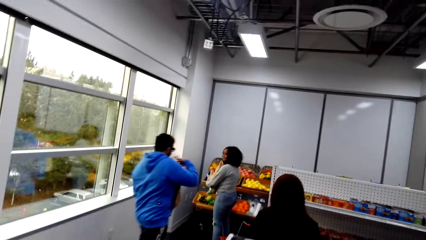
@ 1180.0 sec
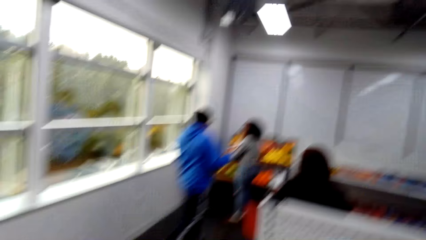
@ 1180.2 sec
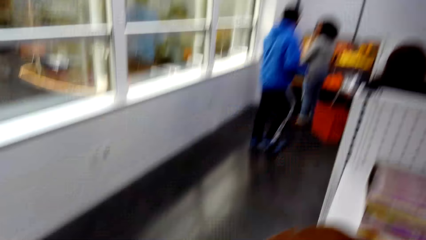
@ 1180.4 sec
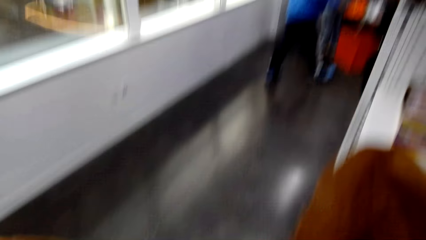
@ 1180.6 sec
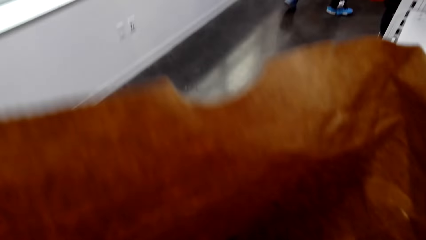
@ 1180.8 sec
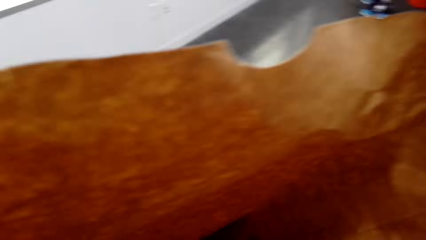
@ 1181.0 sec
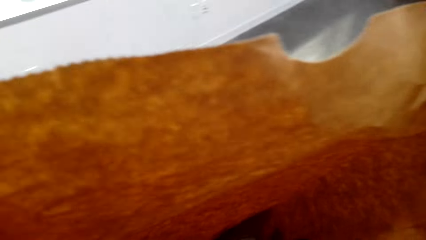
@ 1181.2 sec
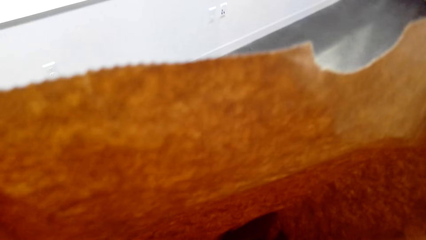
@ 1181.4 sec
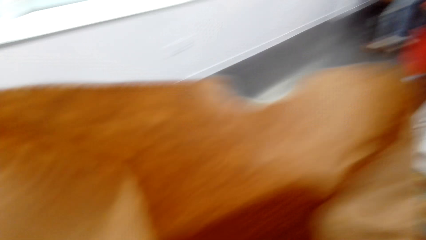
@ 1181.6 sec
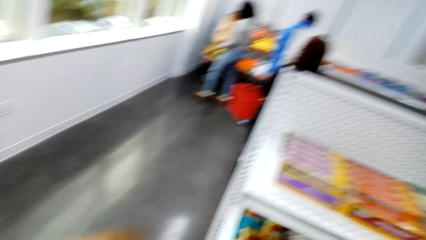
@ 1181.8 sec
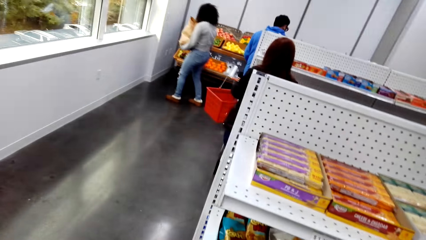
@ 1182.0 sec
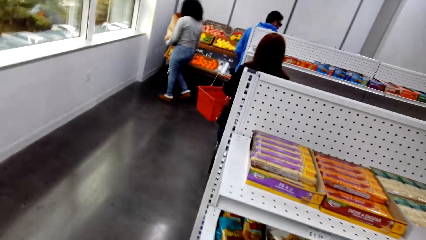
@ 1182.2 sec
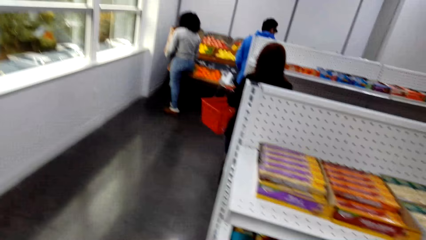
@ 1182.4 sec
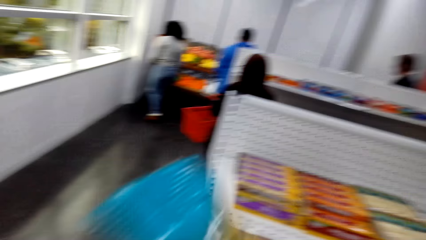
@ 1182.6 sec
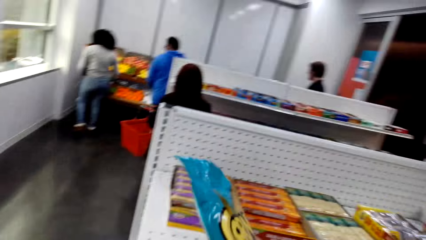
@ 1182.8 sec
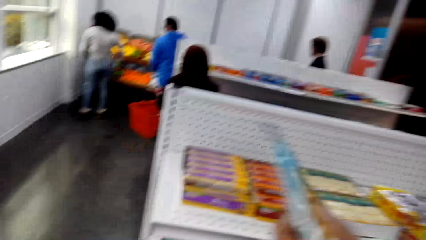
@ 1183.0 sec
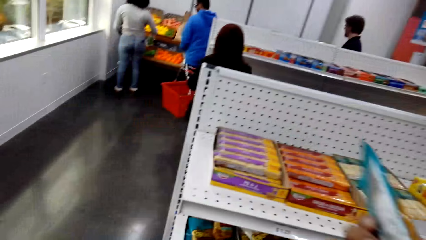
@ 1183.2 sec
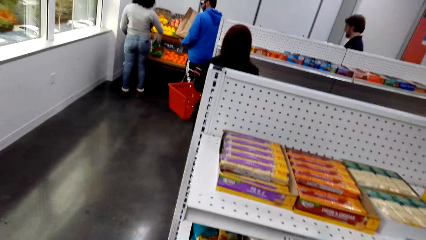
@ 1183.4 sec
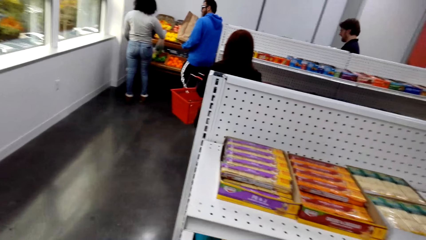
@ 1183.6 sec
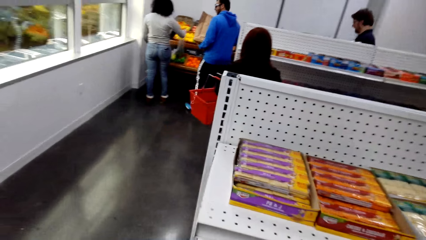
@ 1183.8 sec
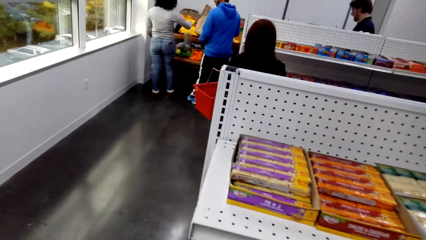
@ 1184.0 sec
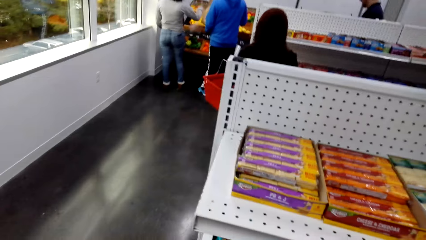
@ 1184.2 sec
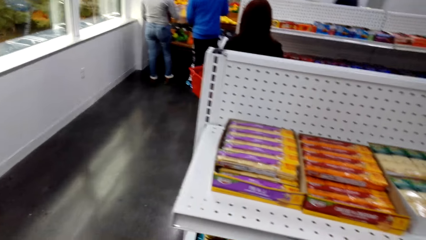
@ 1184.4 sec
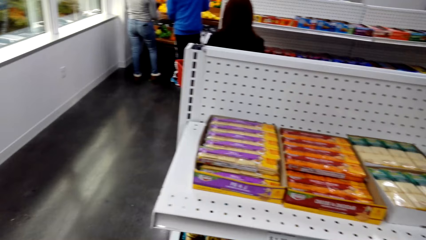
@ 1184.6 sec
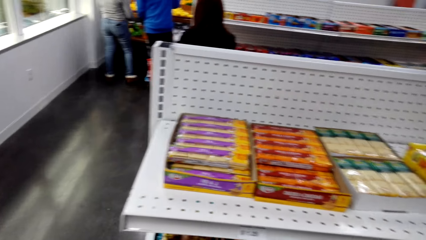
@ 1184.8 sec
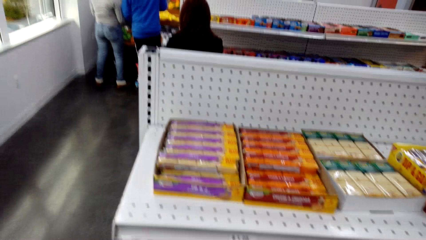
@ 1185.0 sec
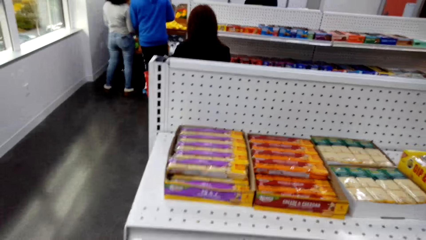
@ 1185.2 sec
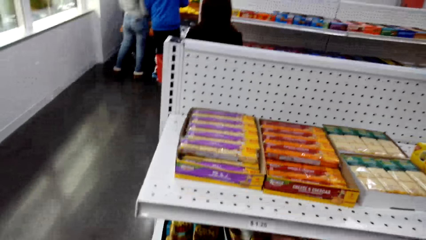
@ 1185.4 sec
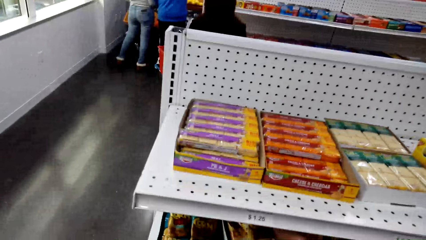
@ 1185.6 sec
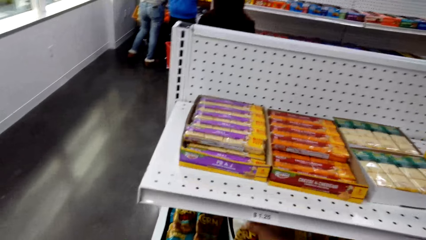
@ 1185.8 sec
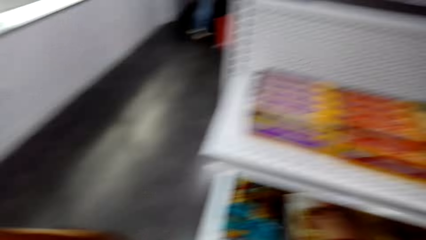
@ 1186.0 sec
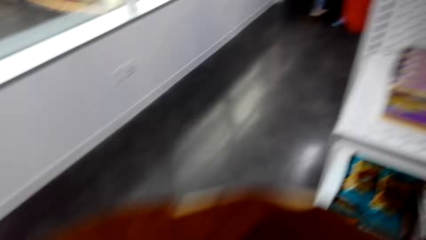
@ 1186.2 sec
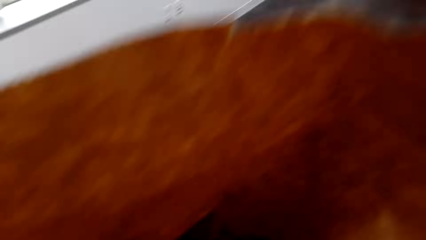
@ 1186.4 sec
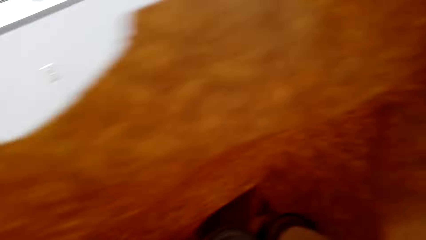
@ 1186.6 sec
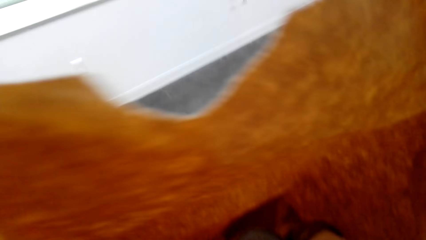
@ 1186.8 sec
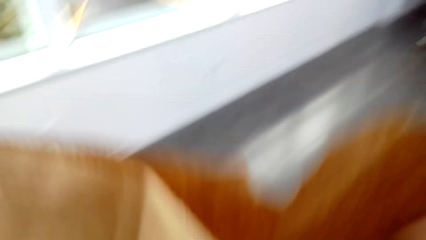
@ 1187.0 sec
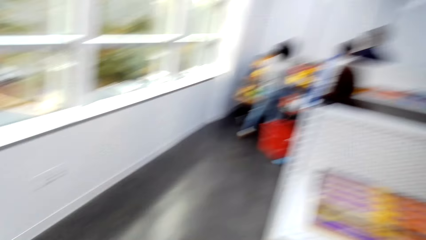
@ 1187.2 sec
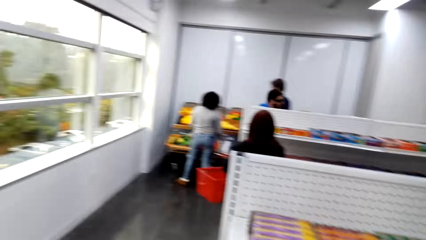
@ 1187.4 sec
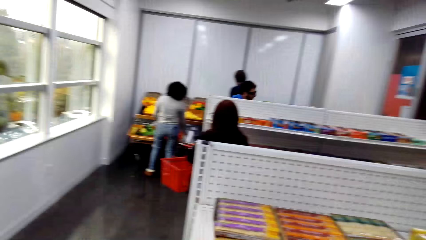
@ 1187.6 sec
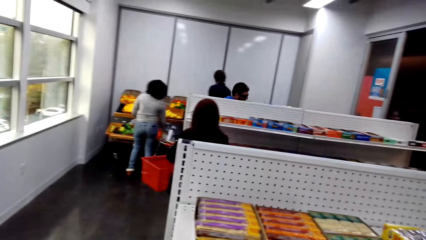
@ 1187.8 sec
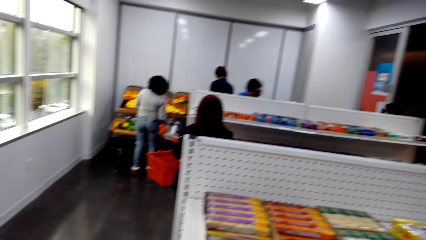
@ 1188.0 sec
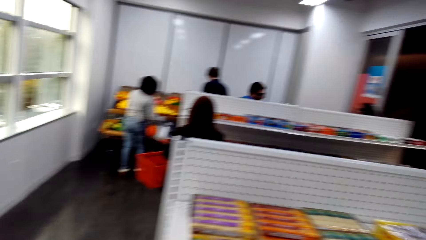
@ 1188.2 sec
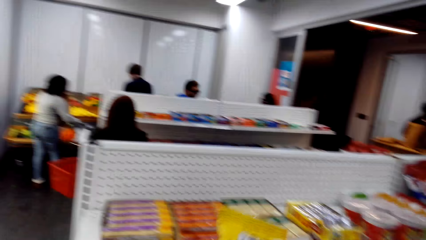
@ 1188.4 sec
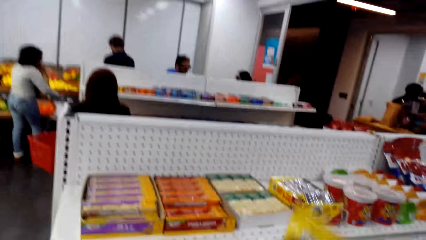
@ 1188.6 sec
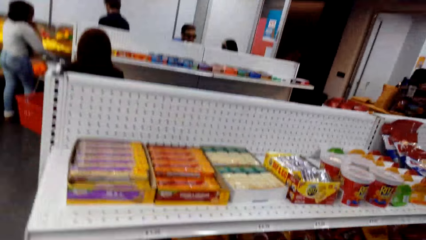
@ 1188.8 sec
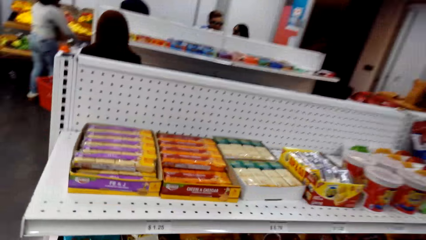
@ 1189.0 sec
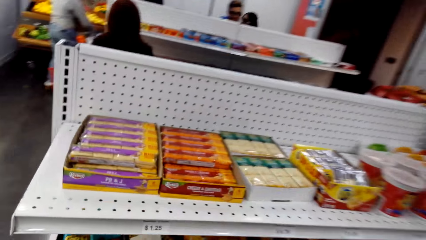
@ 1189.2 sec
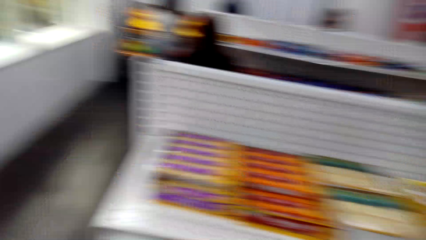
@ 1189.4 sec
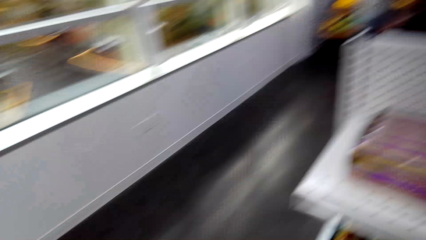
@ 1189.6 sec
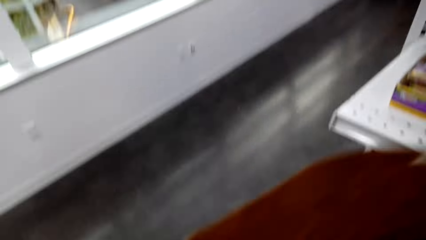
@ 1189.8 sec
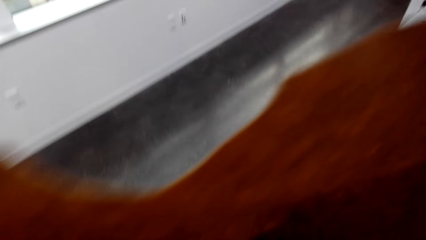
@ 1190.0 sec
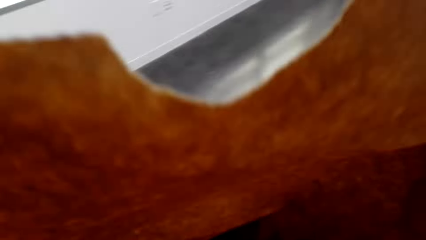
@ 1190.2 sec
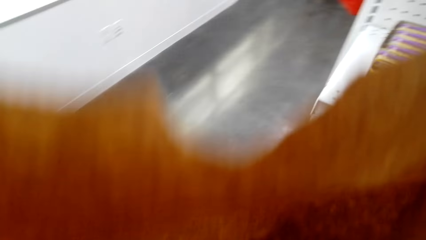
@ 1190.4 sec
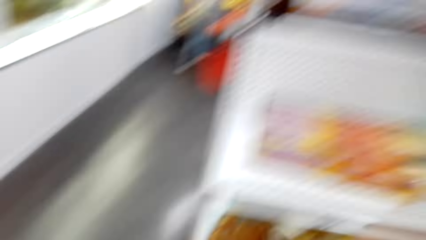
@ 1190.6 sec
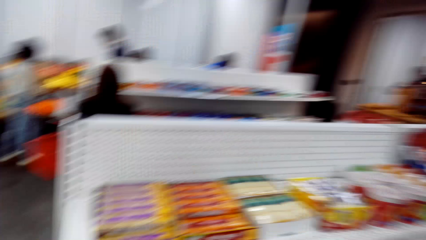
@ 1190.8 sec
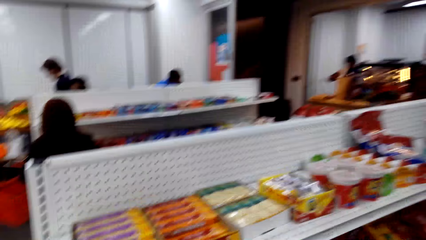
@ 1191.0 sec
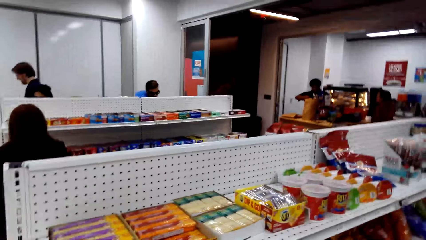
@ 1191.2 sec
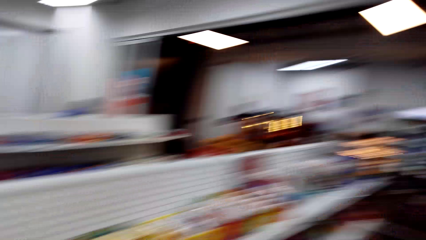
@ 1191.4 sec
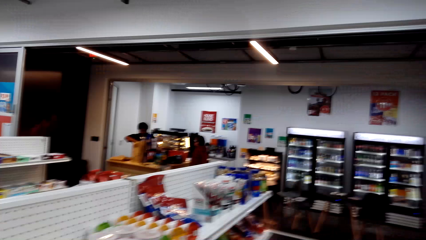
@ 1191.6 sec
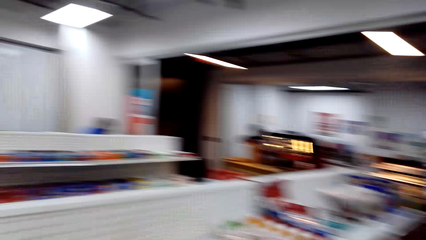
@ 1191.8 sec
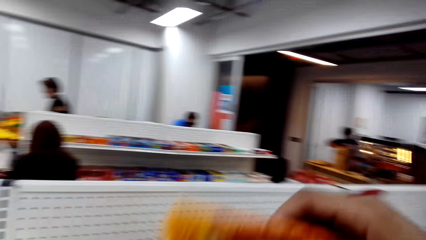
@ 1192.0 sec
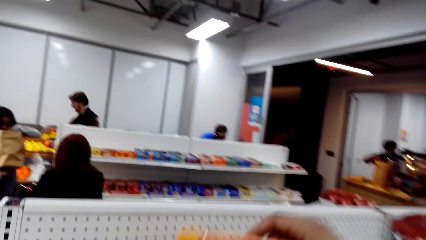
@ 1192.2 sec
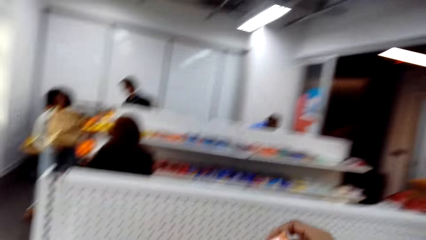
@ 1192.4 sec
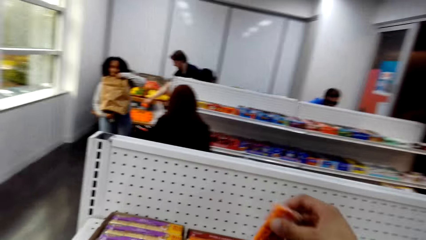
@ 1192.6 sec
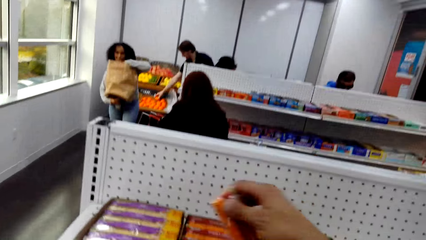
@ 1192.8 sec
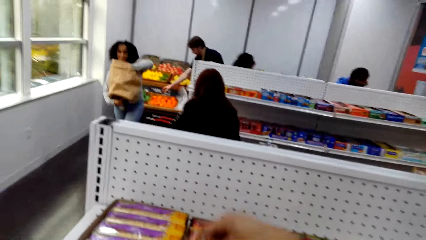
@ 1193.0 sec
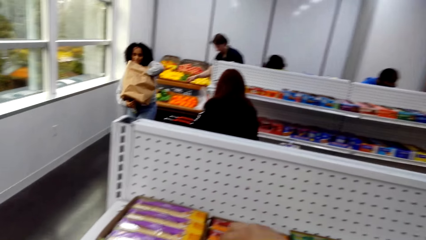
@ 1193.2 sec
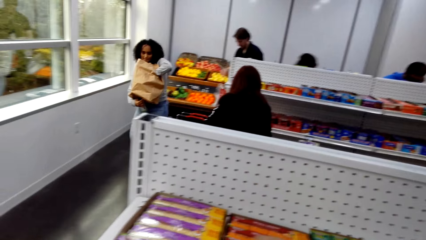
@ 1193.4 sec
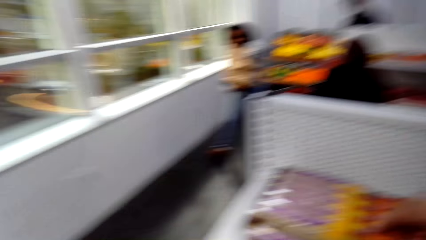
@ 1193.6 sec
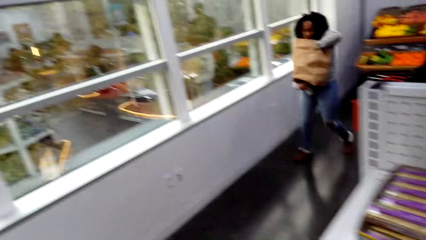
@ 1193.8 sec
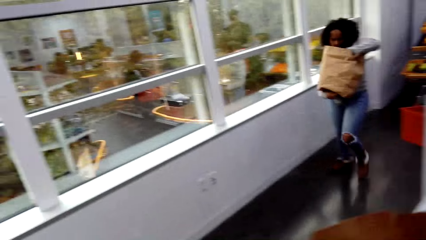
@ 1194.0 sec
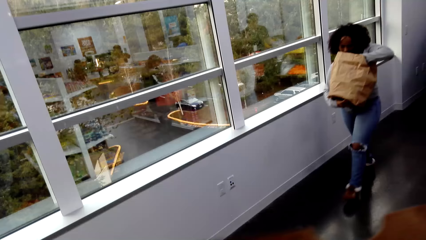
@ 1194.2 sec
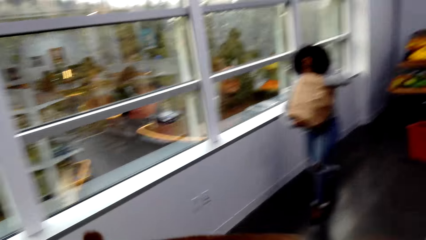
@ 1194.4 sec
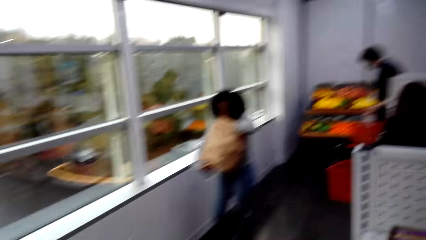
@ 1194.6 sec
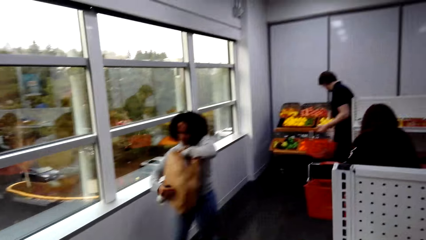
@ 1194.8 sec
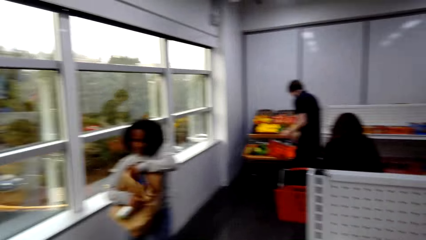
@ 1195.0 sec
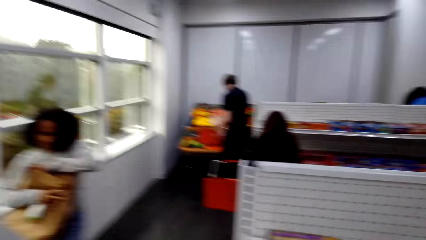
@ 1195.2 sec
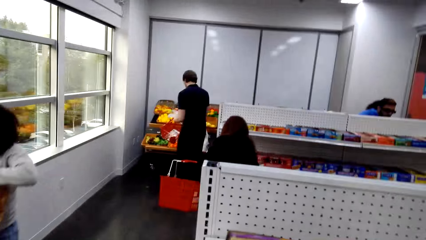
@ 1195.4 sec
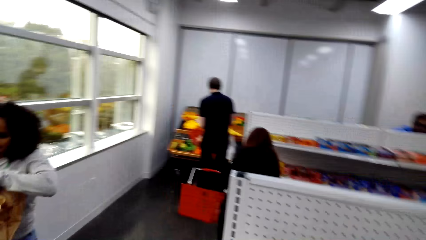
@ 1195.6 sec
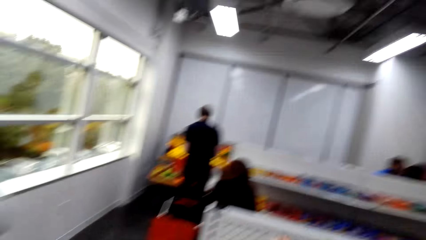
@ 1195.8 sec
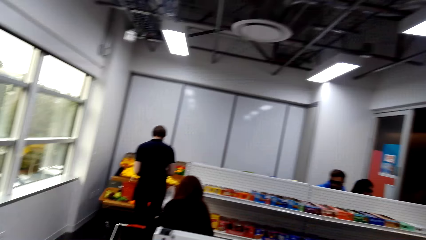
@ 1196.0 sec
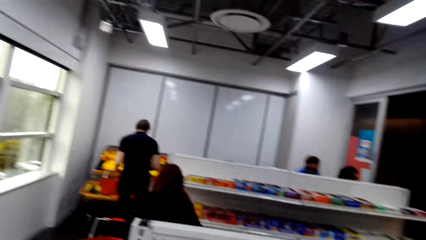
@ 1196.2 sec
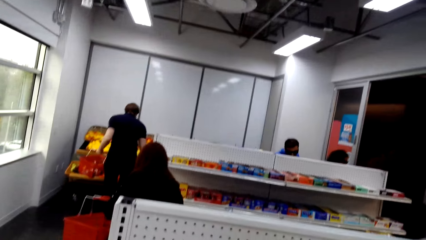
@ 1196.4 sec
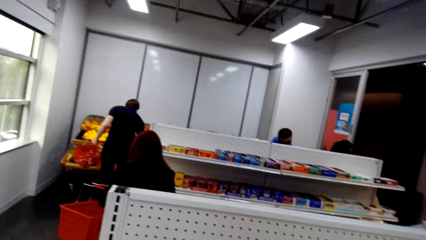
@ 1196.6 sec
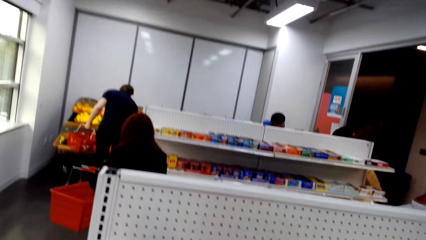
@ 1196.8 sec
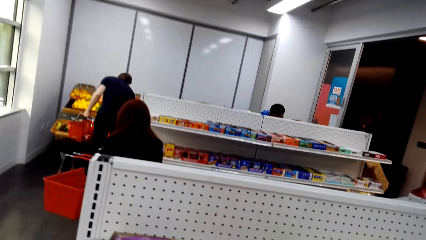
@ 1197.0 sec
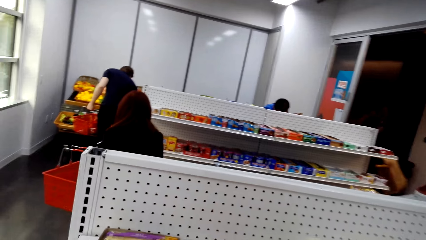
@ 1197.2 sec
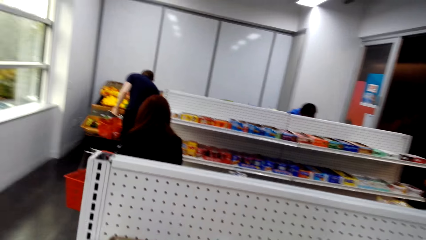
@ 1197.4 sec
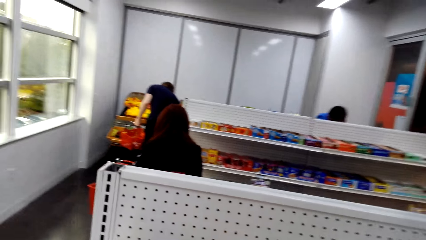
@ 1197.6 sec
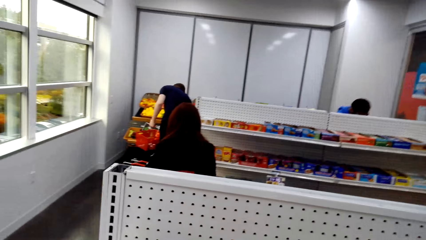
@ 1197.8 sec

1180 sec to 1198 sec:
The camera wearer picks up corns. They put the corns in a box. They pick up Keebler cheddar crackers. They put the Keebler cheddar crackers in the box. They drop something. They look around.
